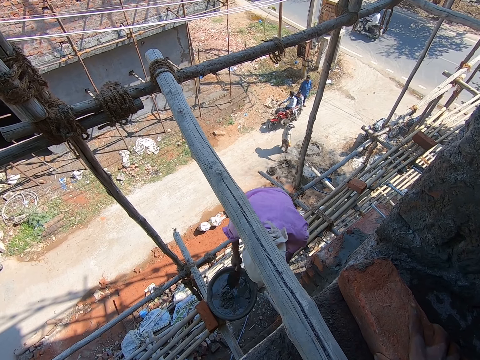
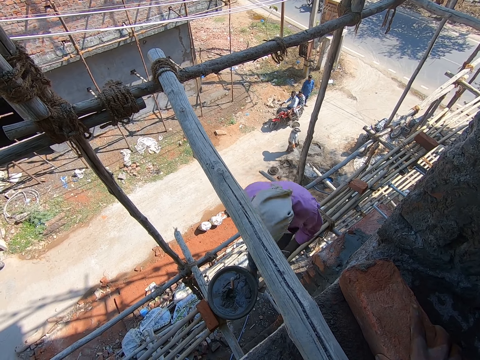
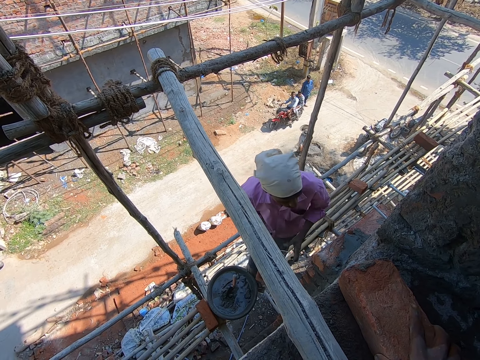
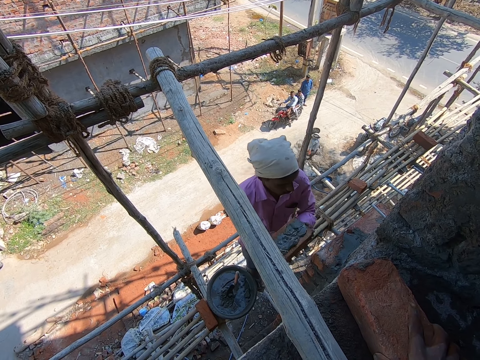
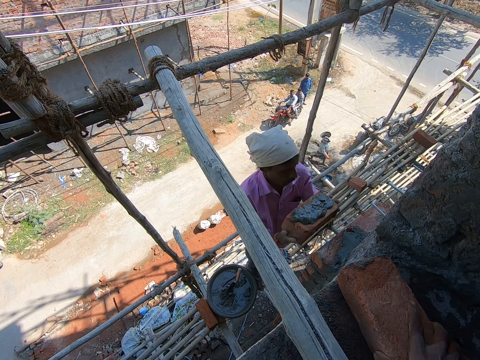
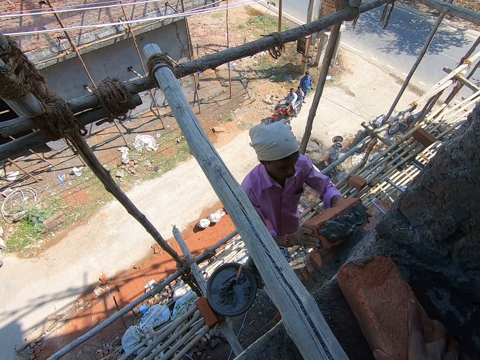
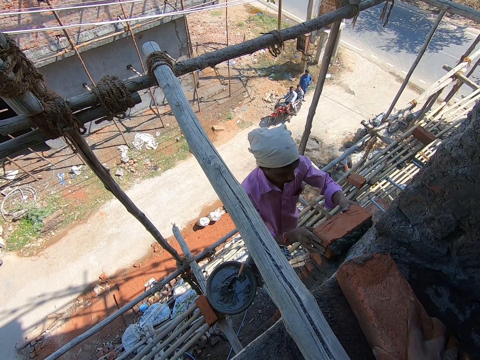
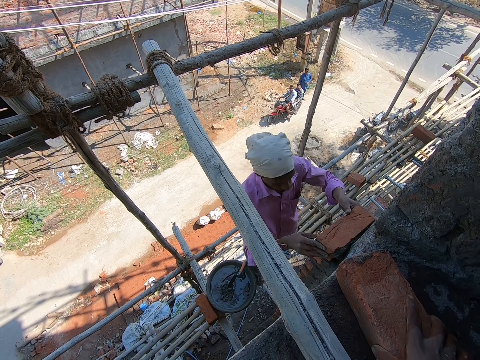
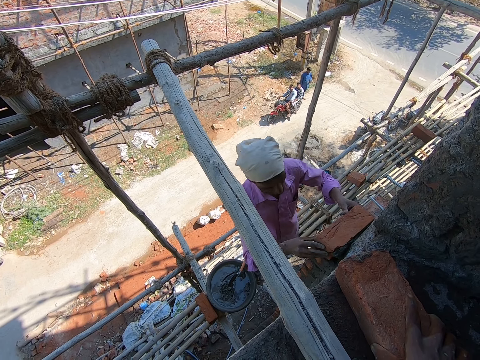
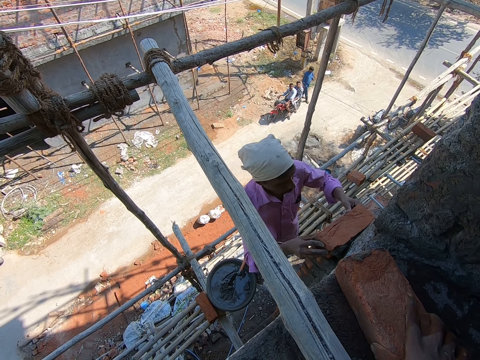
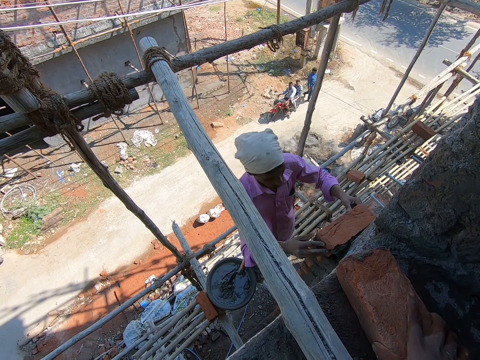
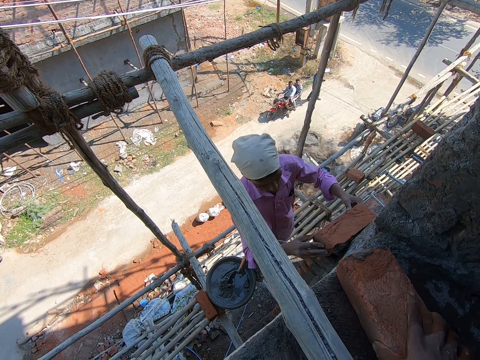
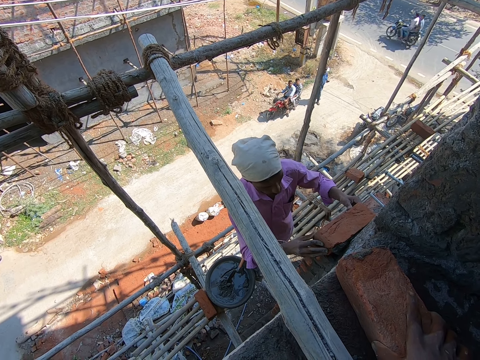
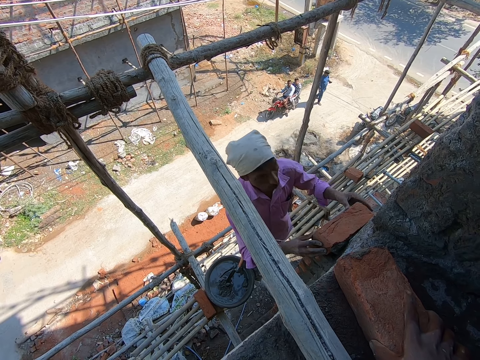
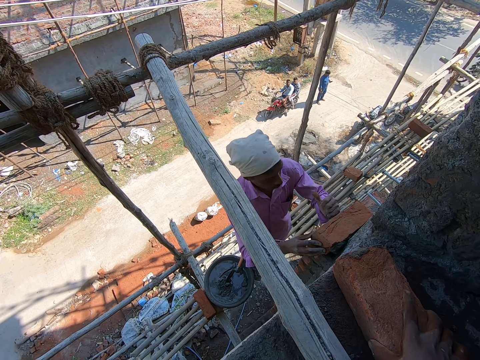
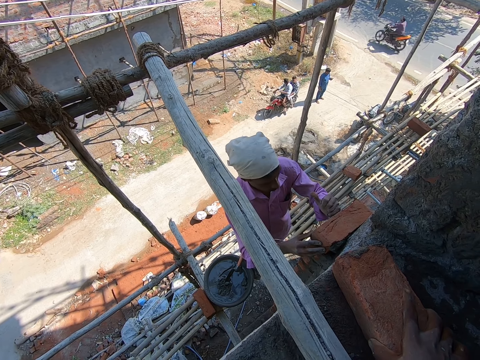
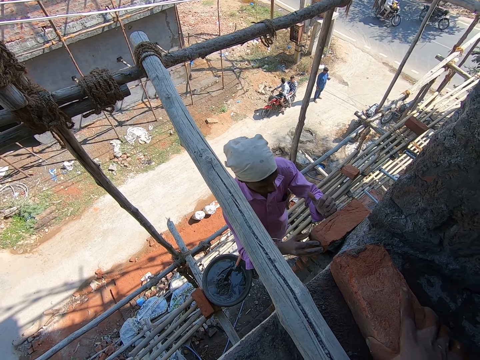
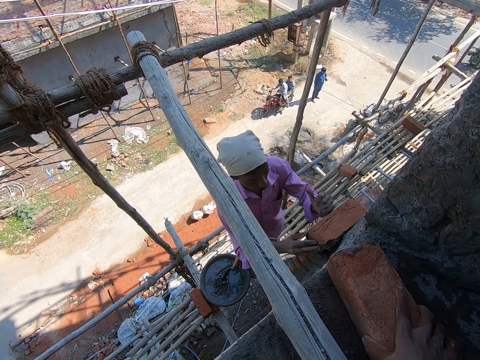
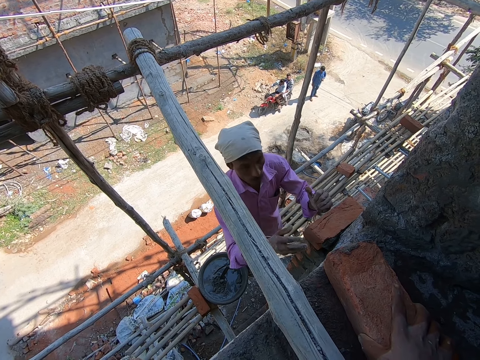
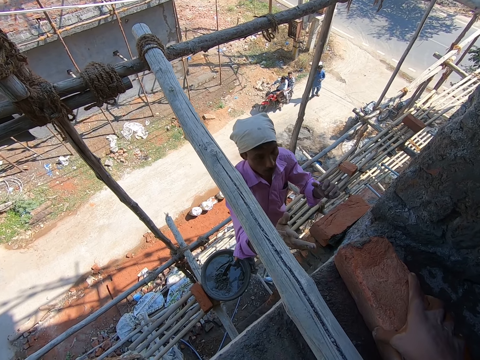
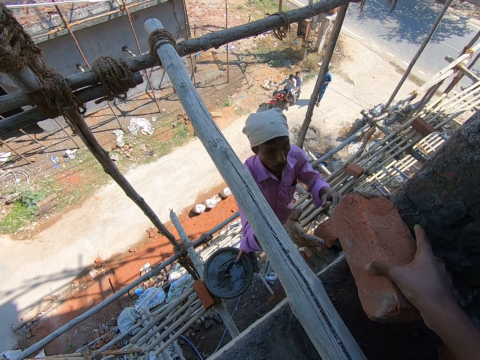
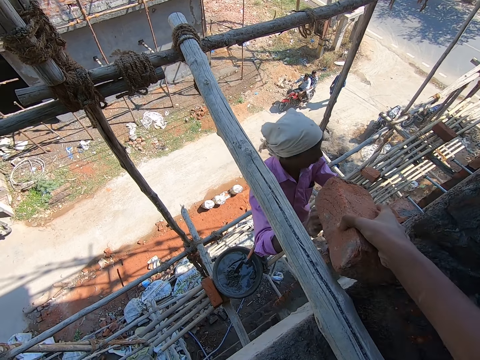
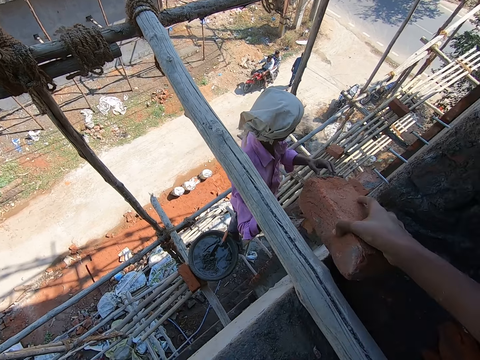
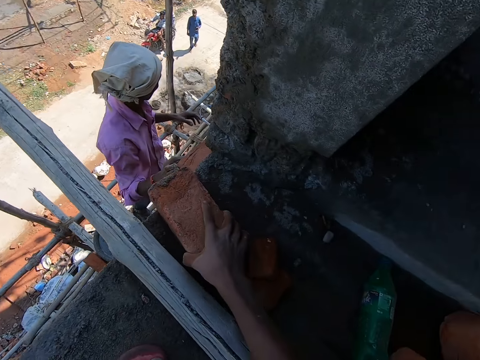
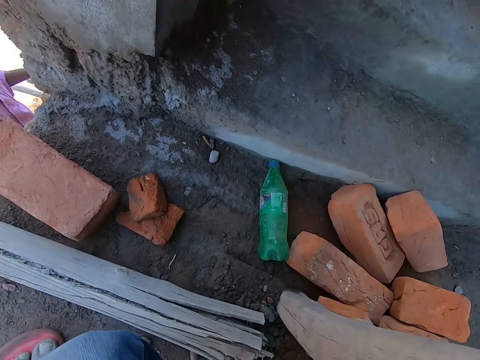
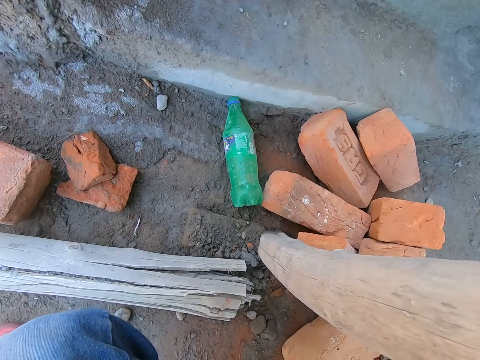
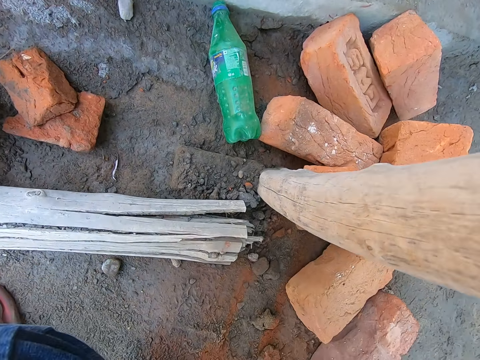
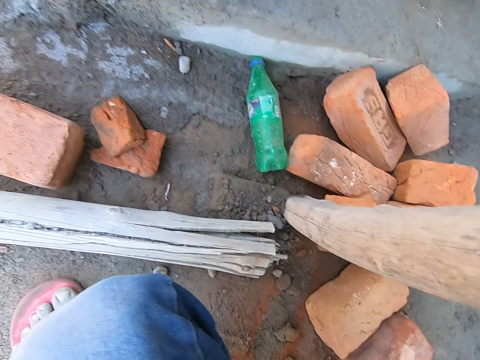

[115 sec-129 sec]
A man drops the hand trowel on the cement in the head pan. The man is putting cement on the brick. The man drops the brick on some bricks with his hands. The man is putting the blocks together. The man hits the brick with his left hand. The camera wearer picks the brick from the floor with his right hand. He drops the brick on the floor with his right hand.

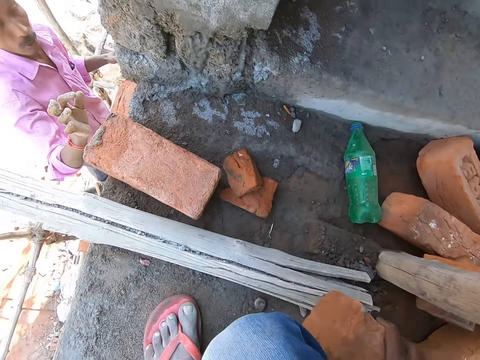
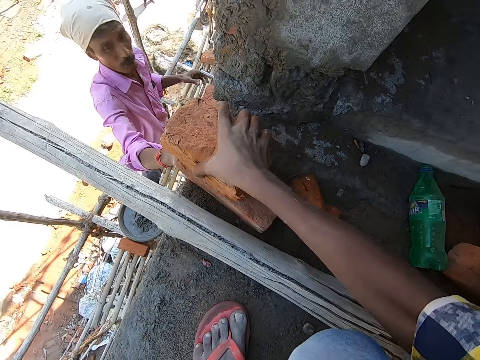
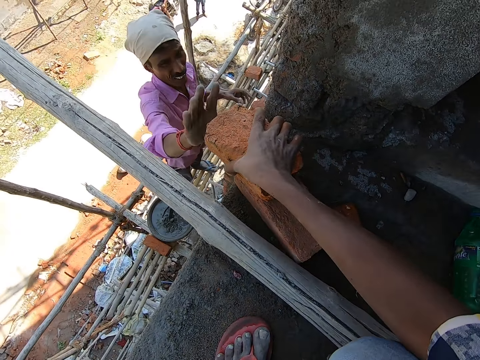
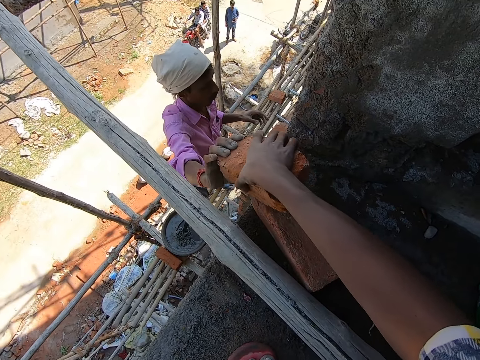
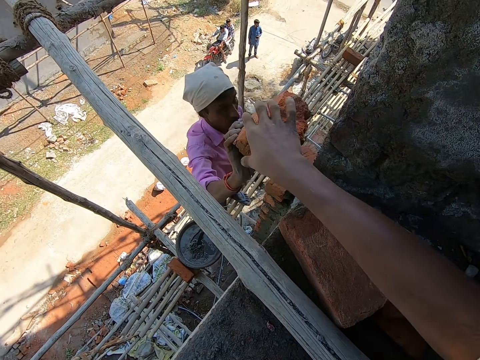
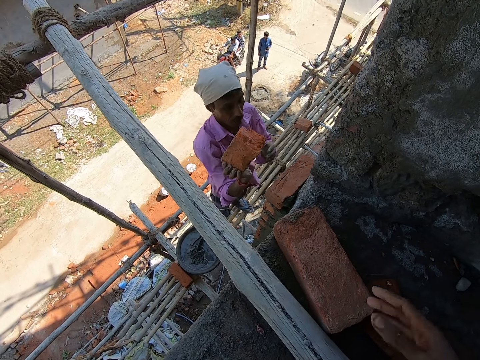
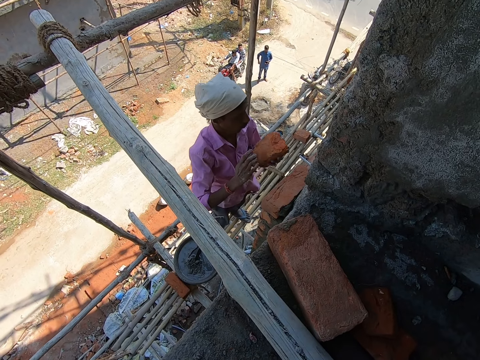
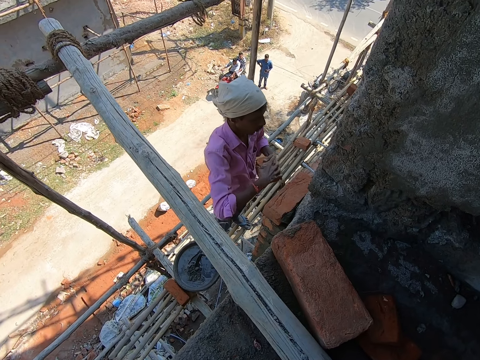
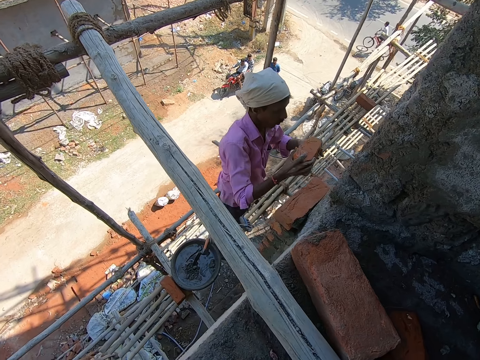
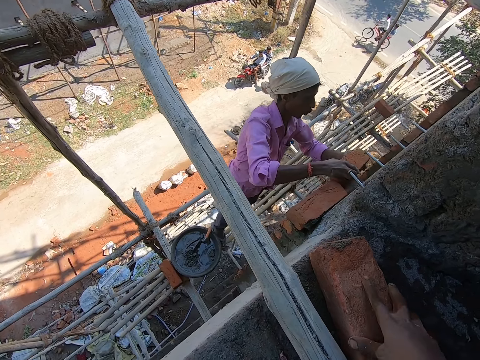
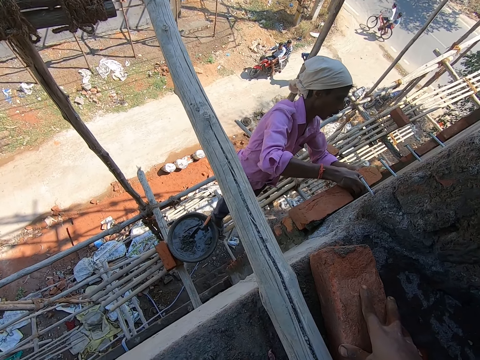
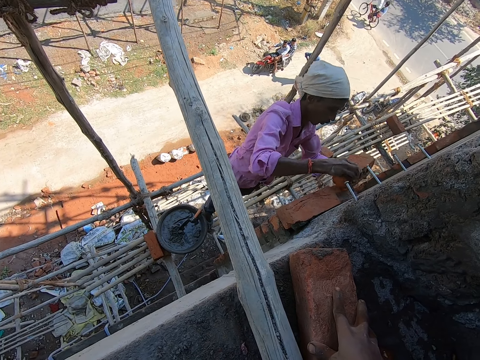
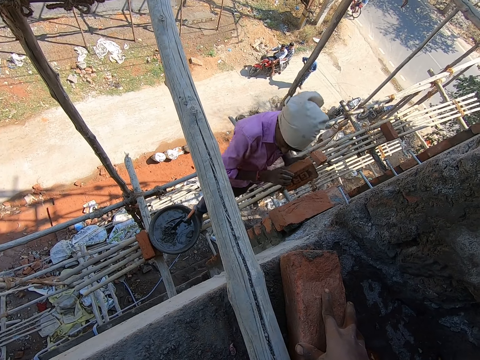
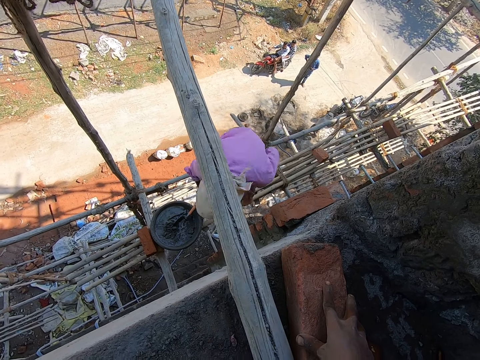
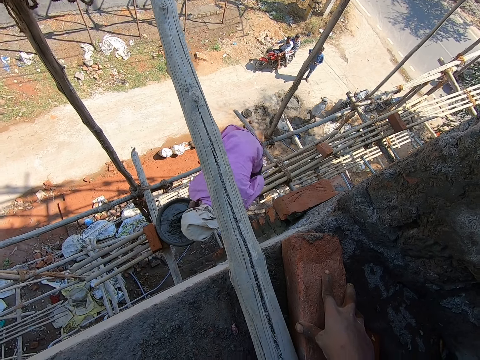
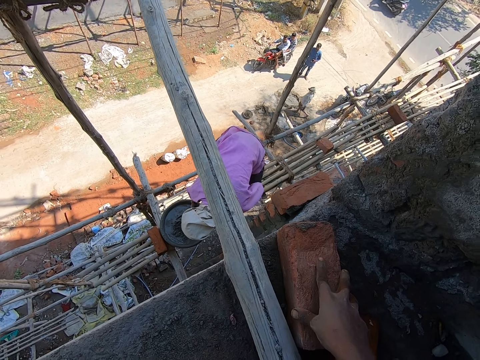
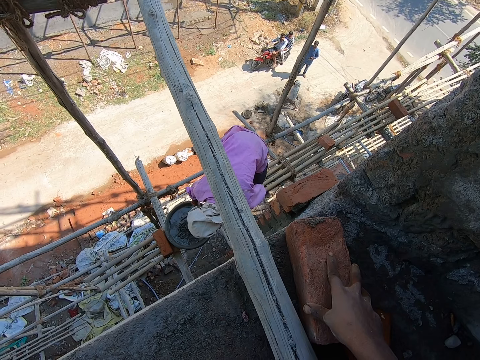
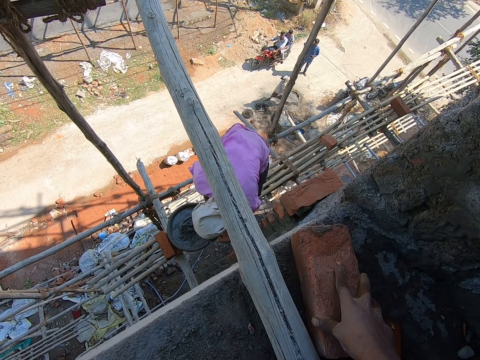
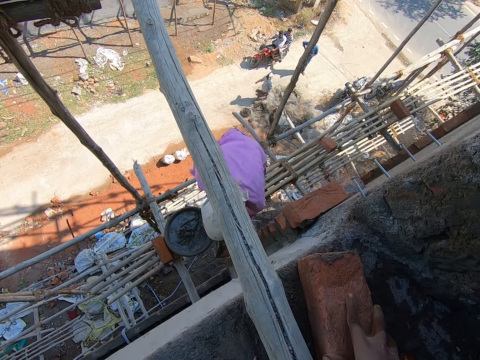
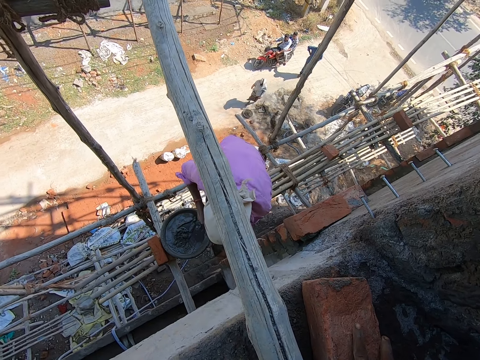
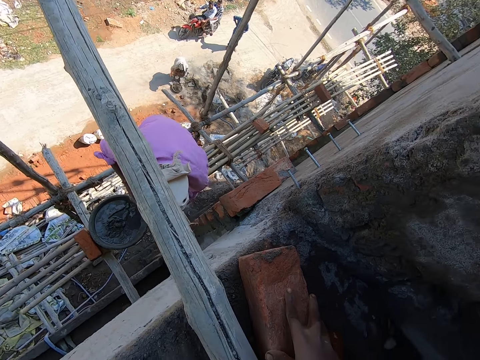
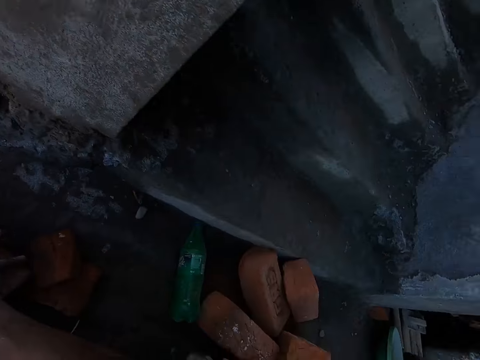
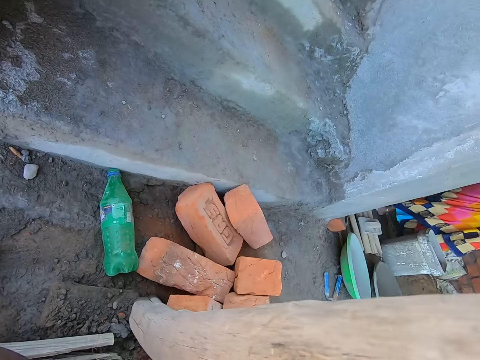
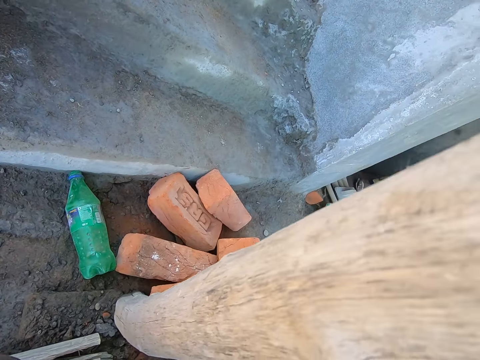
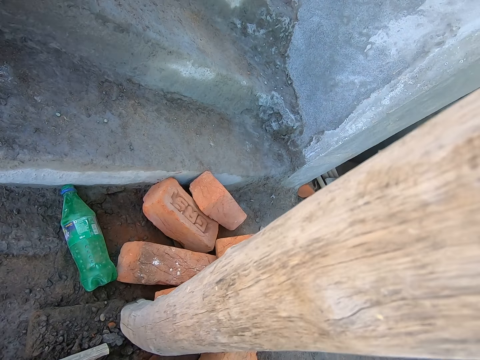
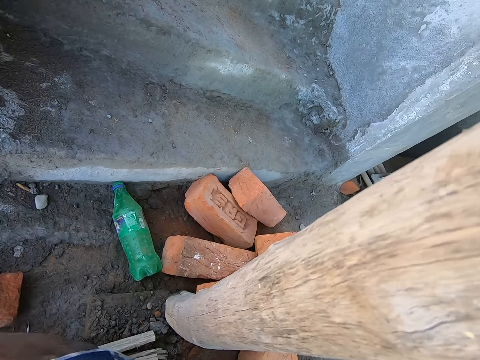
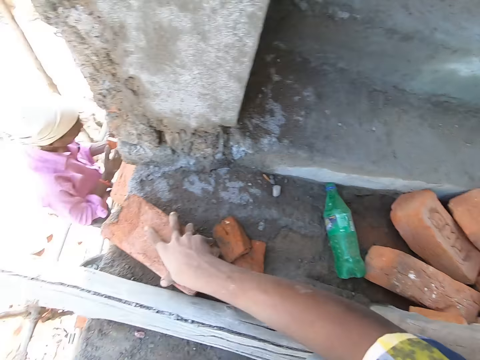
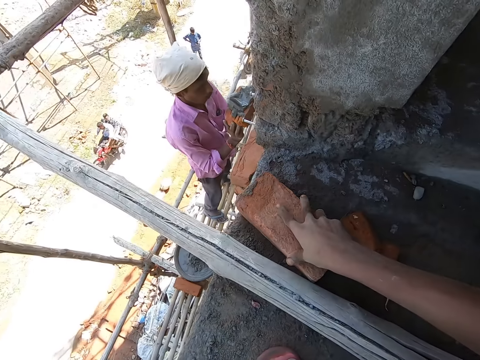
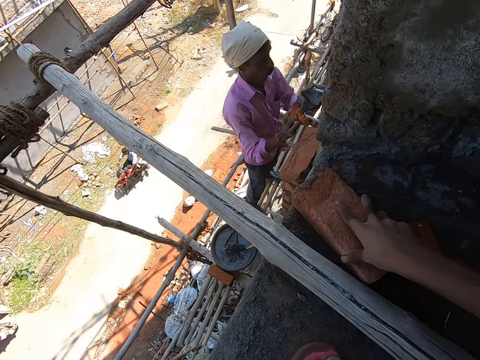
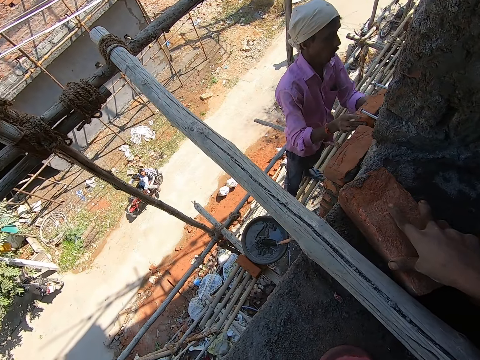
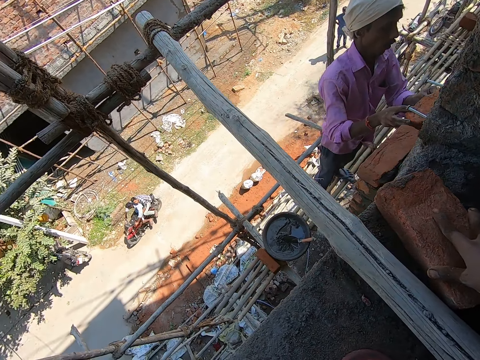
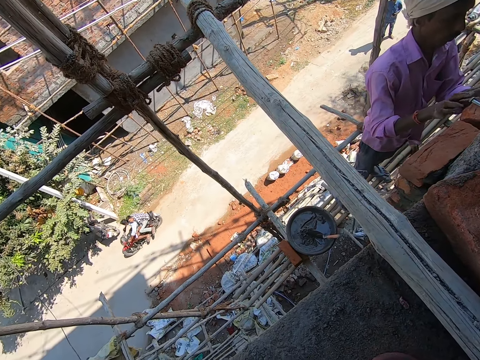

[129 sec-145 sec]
The camera wearer gives the brick to the man with his right hand. The man holds the brick with both hands and fits the brick on the bricks with his hands. The man takes some cement from the head pan with the hand trowel in his right hand. The man applies some cement on the brick in his left hand with the hand trowel in his right hand. A woman carries the head pan from the floor with her hands. The man places the brick on the bricks with both hands.
